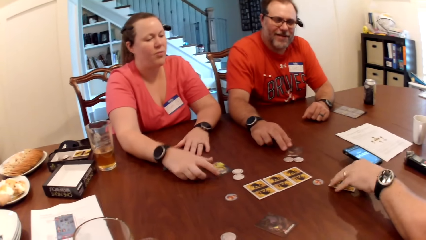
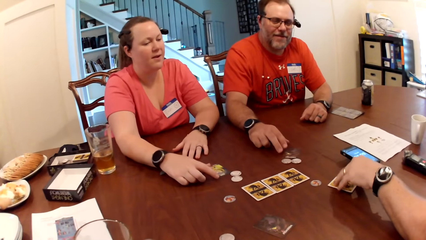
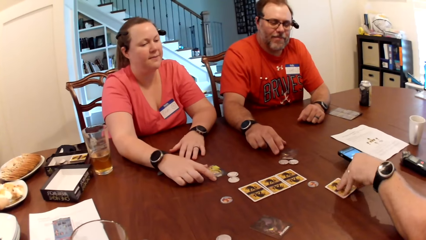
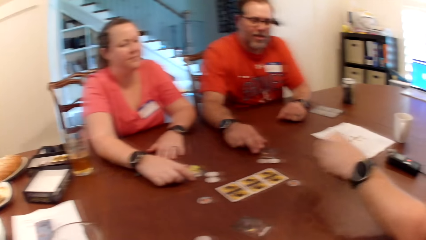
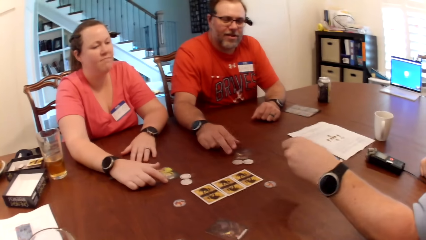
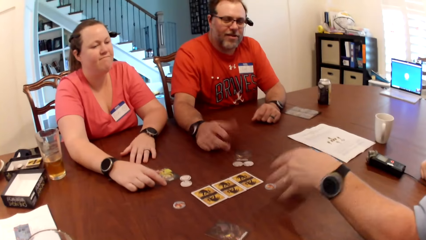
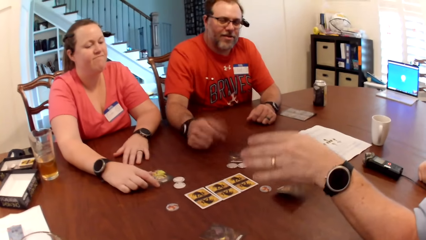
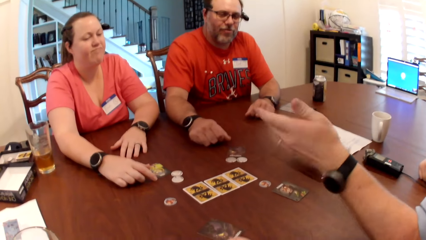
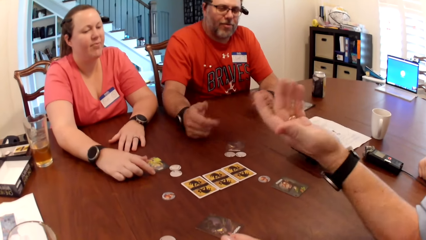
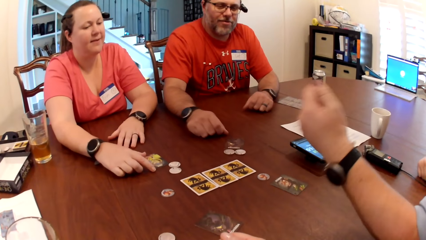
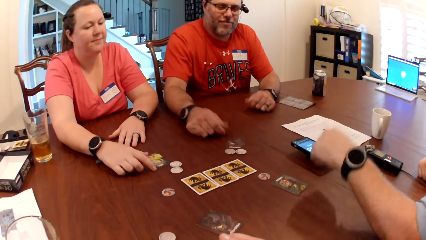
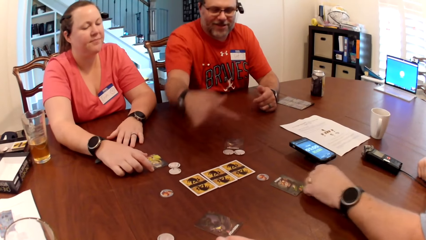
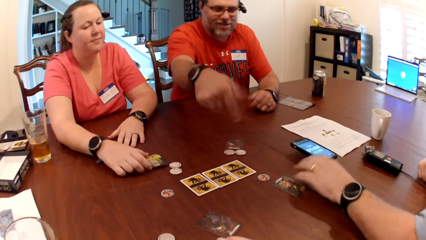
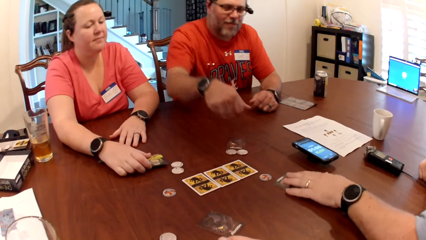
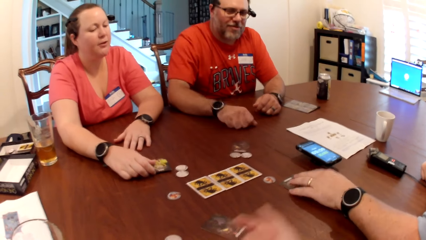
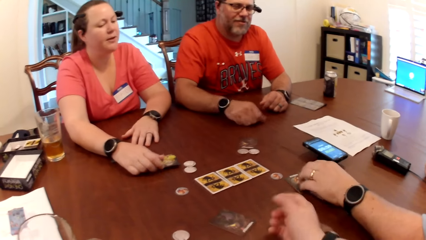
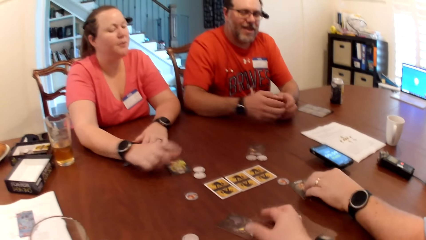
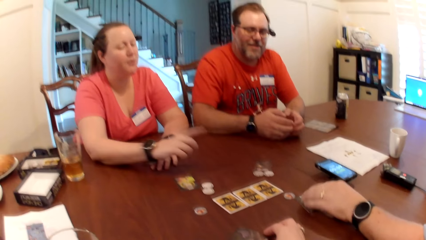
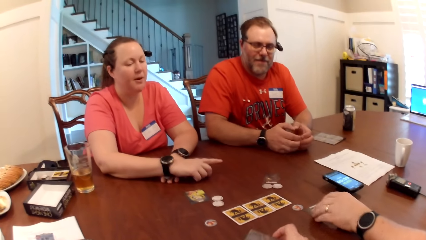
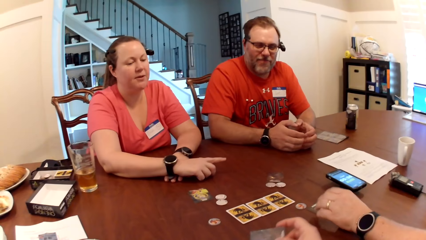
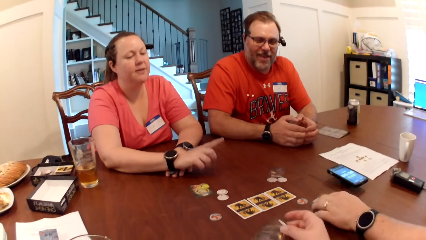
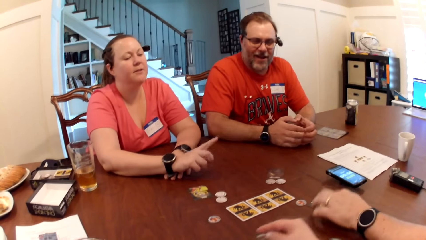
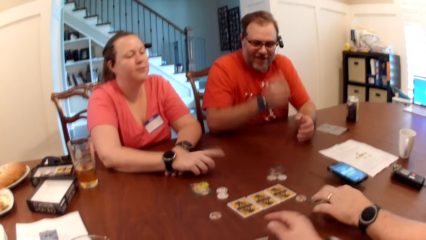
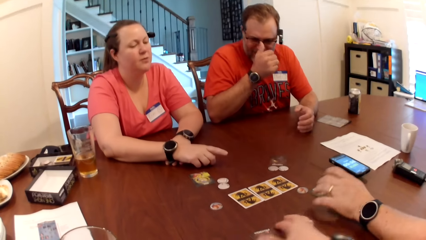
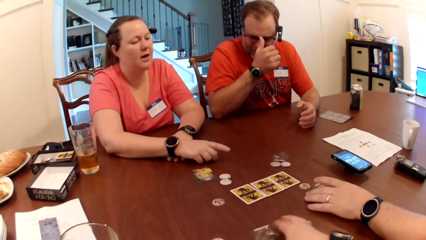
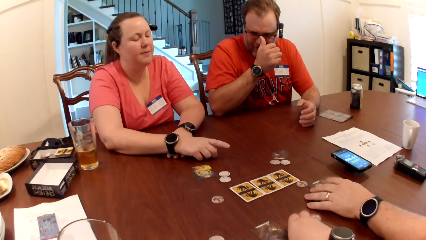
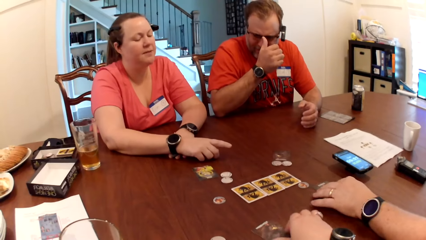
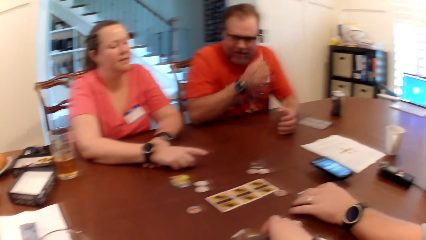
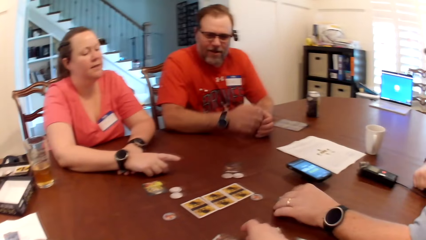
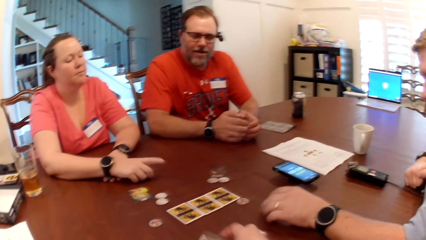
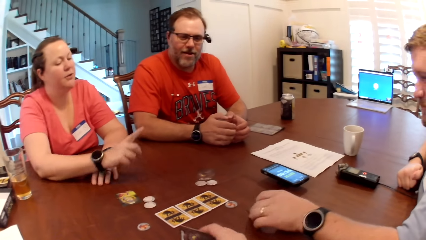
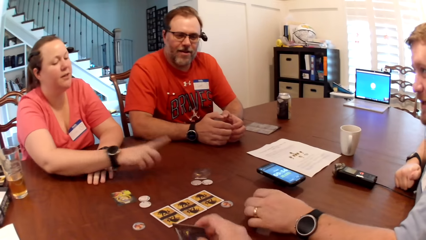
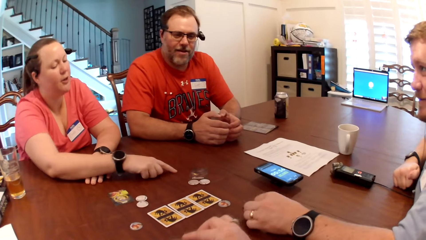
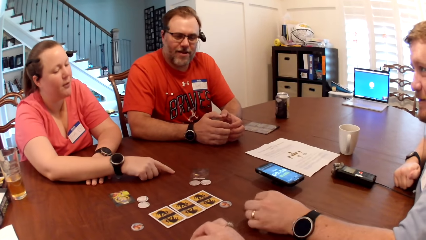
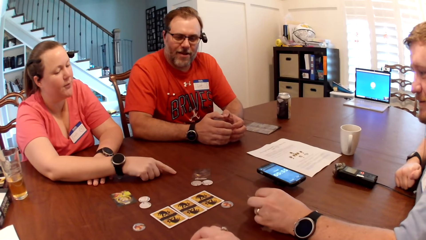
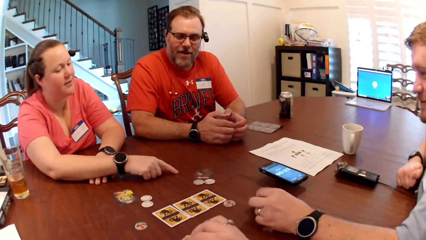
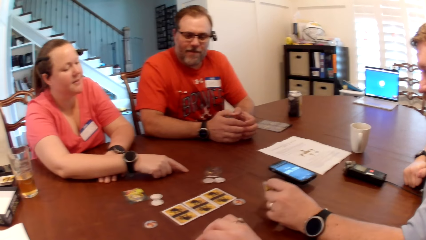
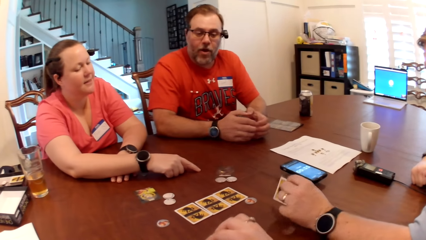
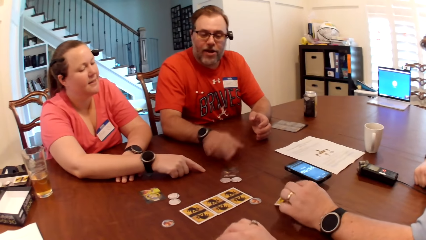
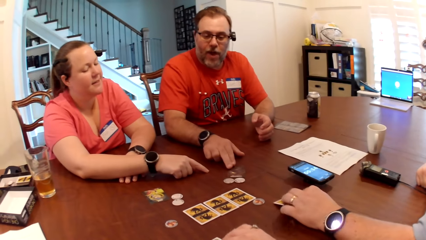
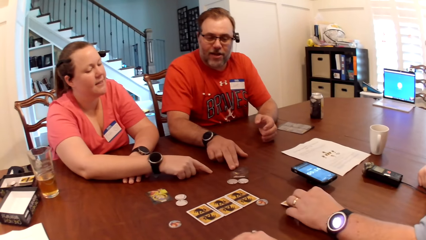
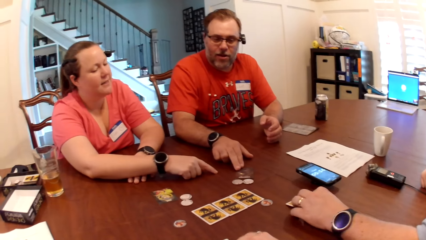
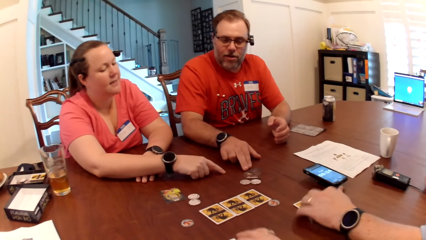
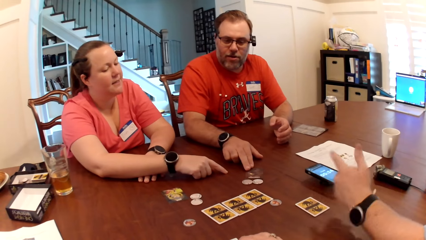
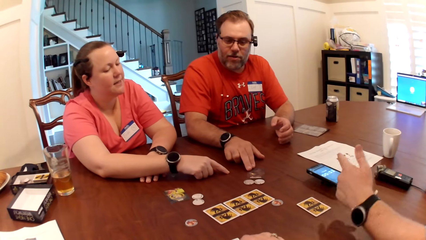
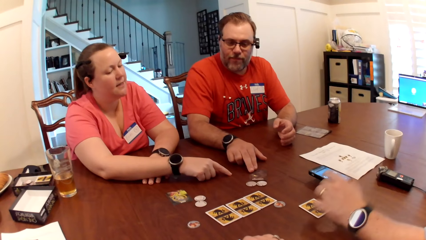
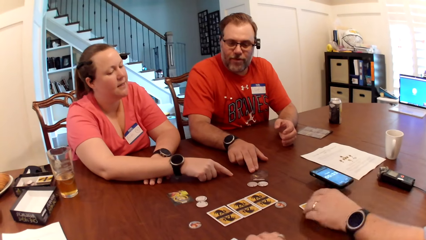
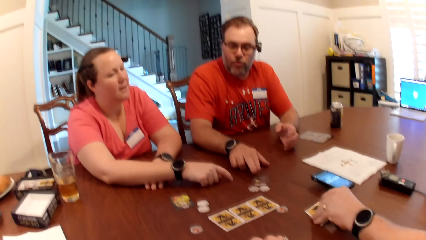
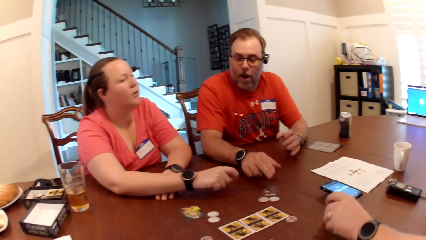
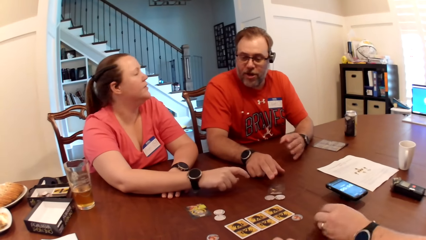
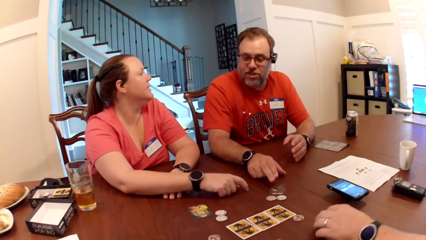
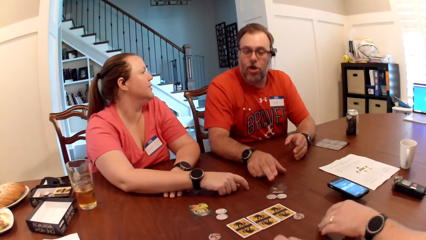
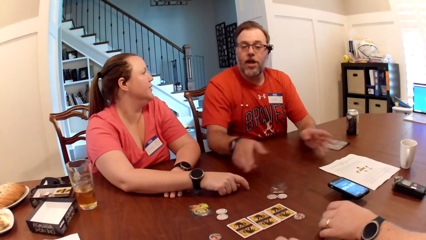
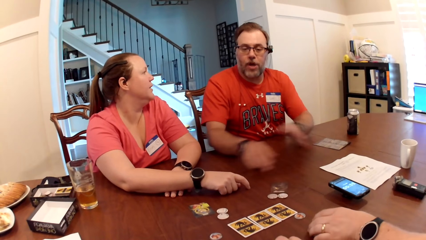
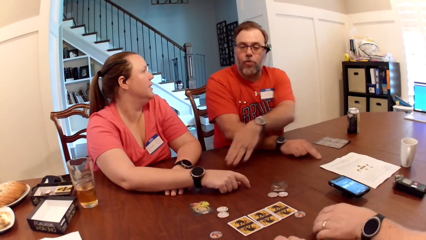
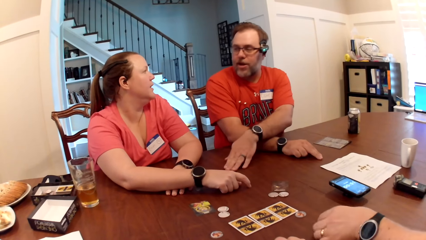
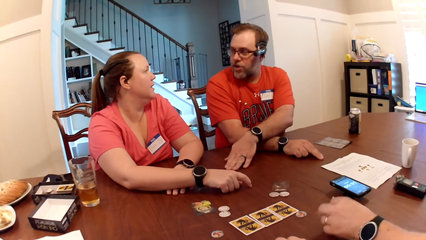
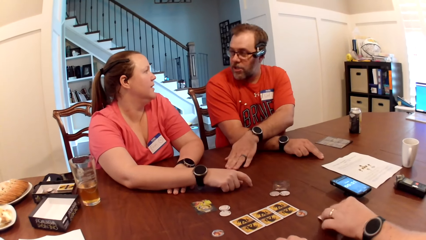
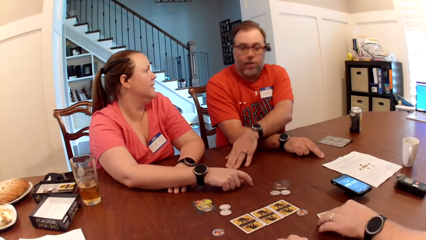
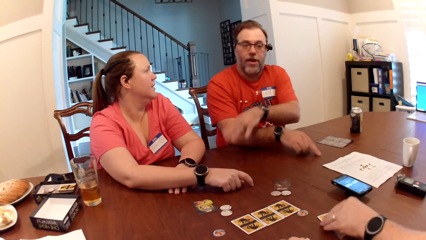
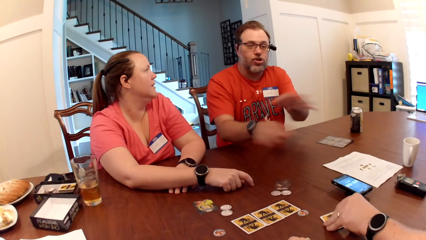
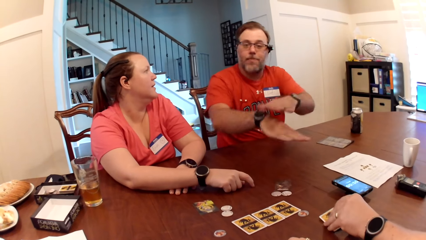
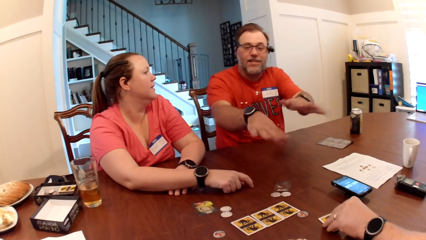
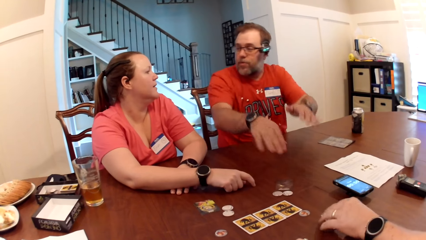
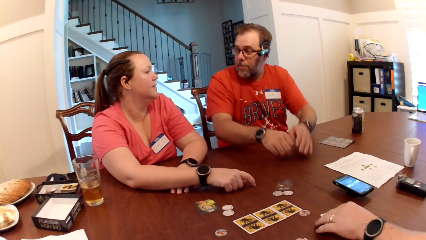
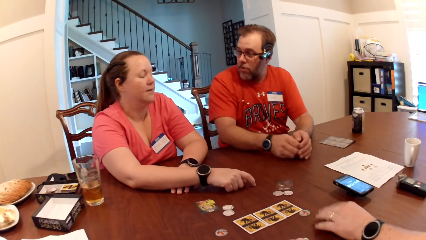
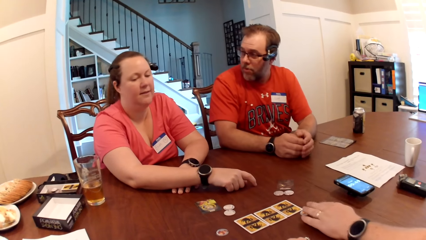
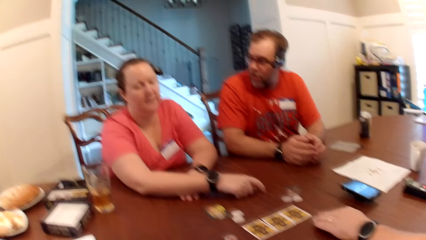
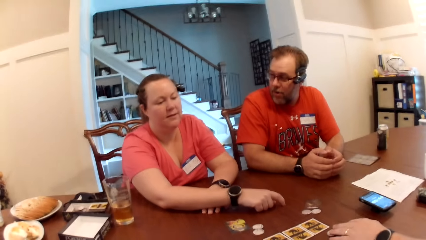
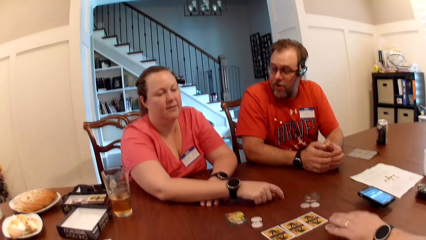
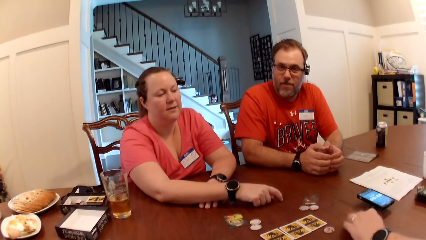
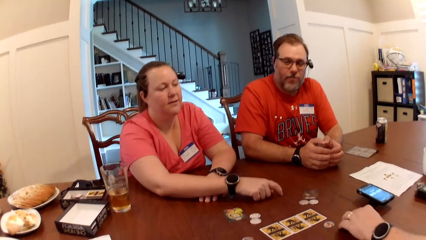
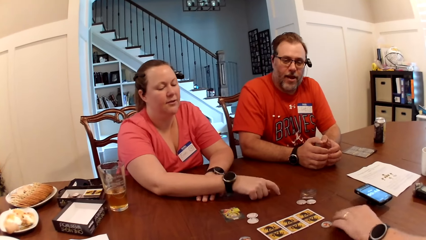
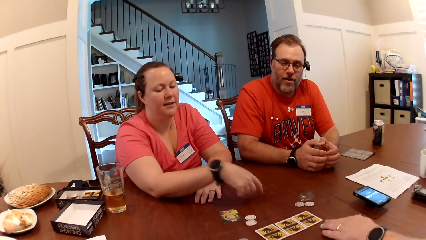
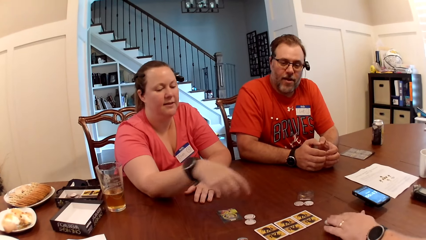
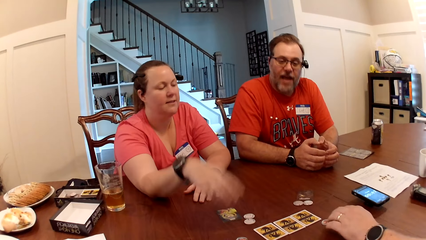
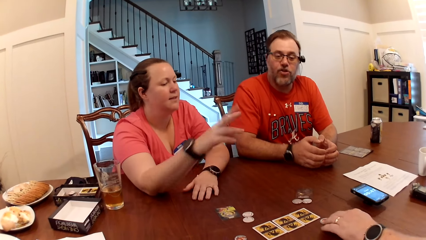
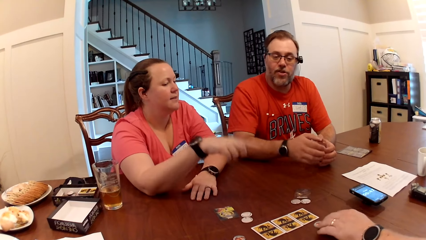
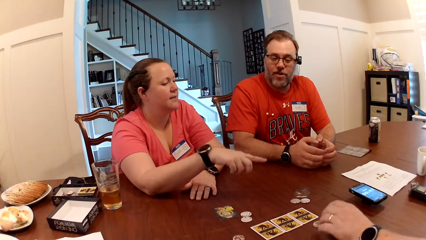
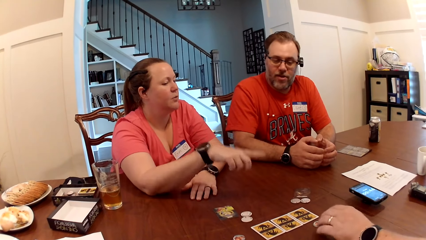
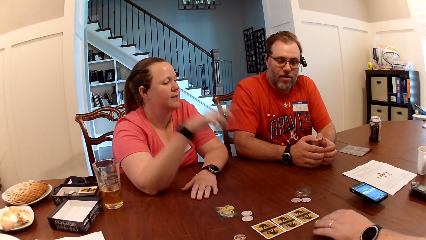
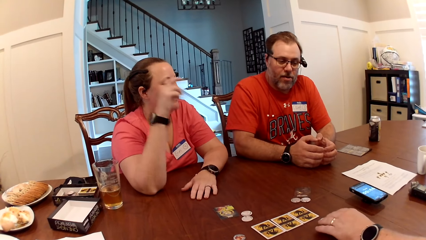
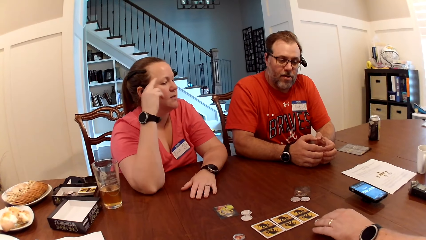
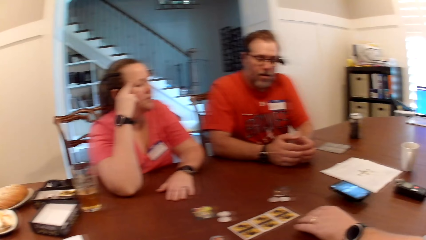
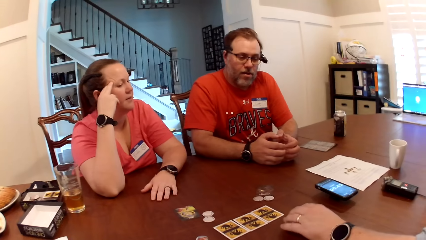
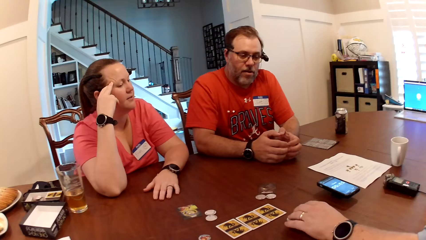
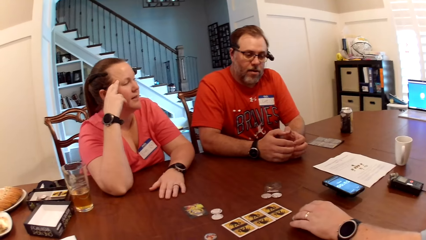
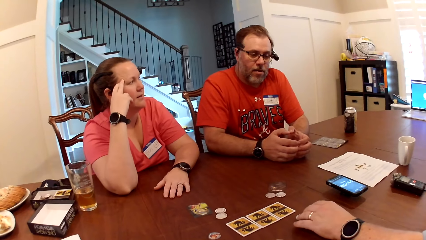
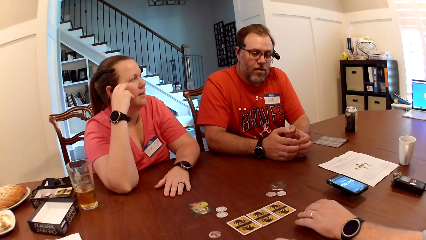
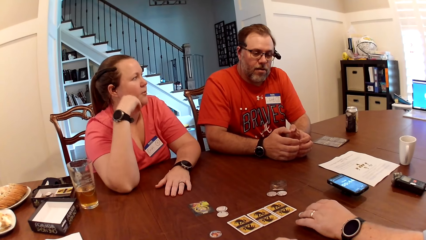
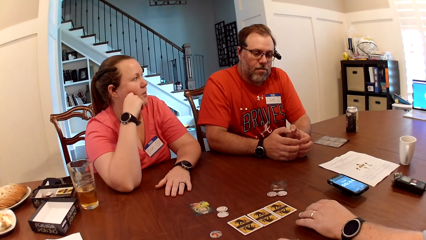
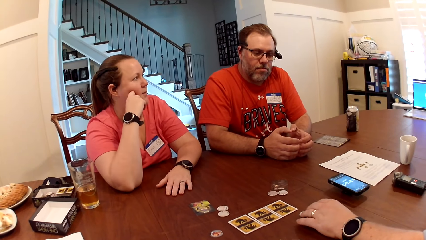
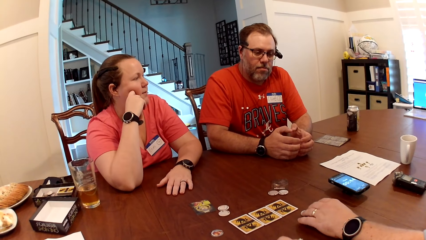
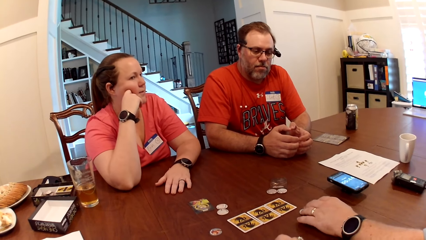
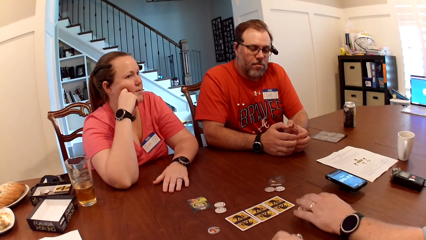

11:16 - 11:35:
A man flips a card on the table with his left hand. The camera wearer picks up a card from the table with her right hand.
